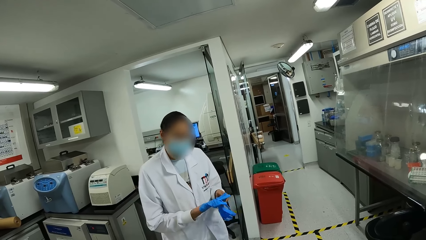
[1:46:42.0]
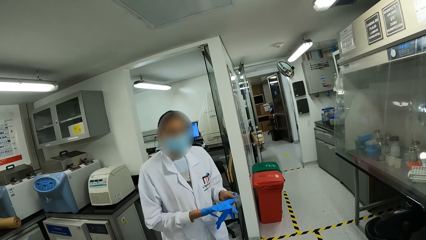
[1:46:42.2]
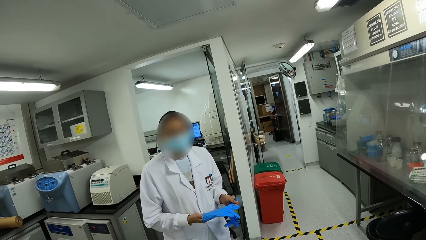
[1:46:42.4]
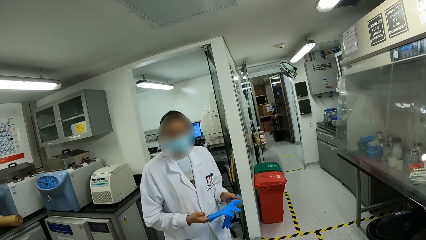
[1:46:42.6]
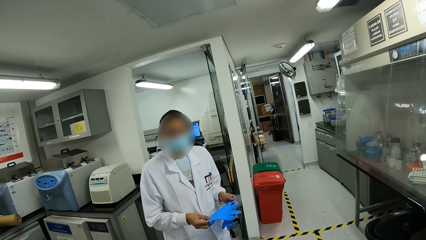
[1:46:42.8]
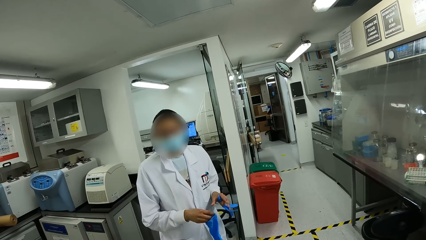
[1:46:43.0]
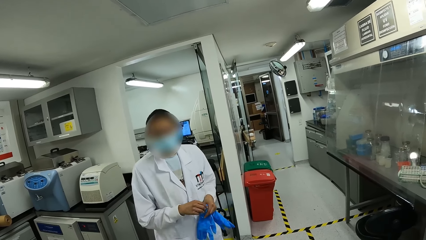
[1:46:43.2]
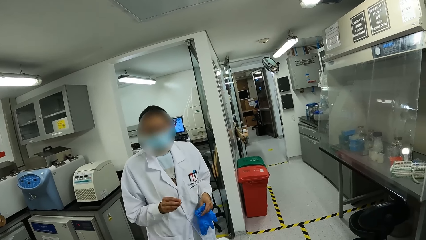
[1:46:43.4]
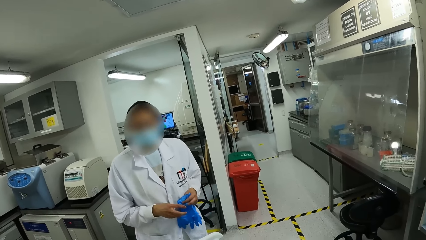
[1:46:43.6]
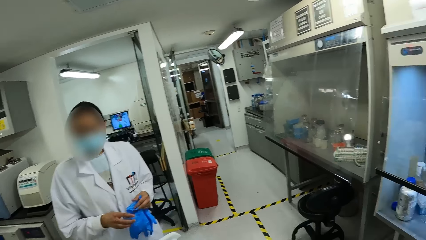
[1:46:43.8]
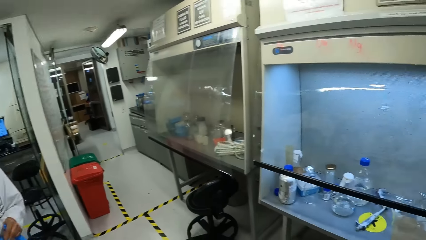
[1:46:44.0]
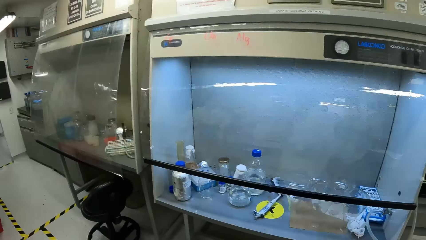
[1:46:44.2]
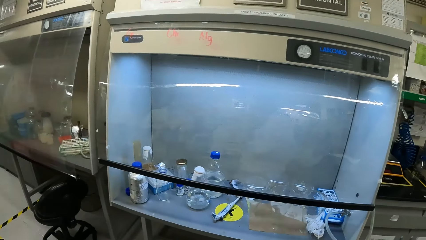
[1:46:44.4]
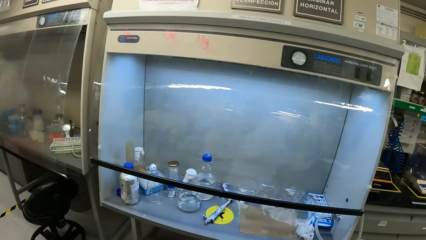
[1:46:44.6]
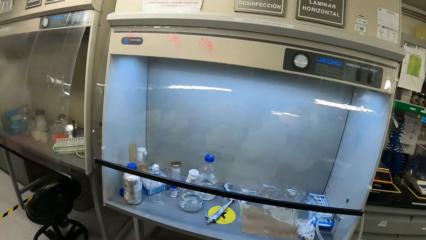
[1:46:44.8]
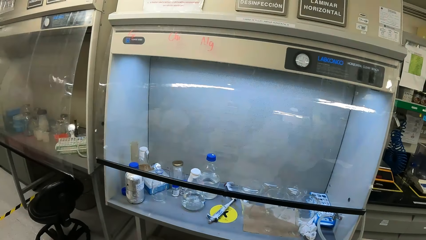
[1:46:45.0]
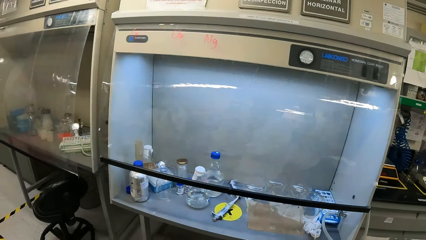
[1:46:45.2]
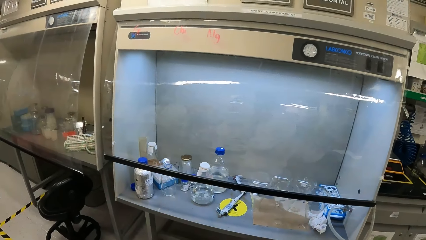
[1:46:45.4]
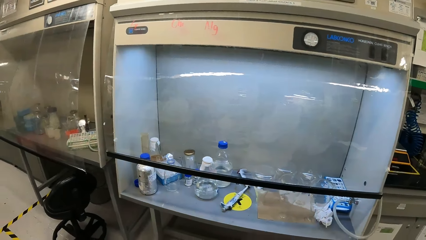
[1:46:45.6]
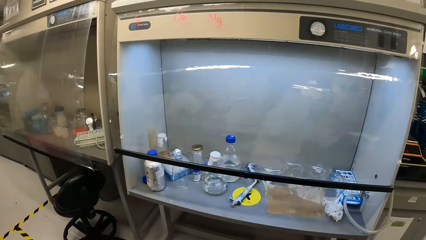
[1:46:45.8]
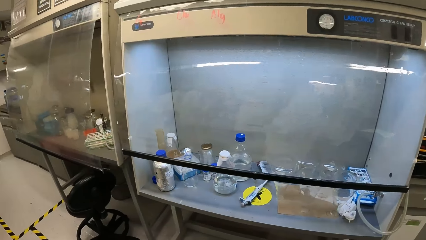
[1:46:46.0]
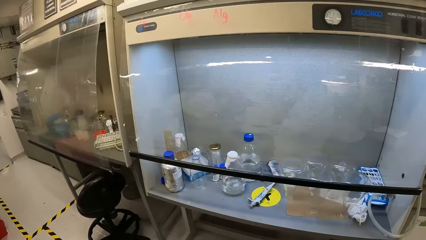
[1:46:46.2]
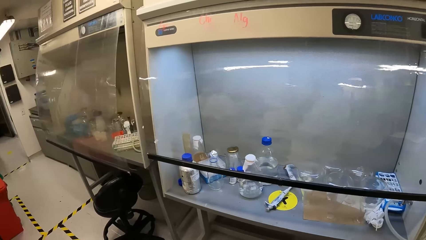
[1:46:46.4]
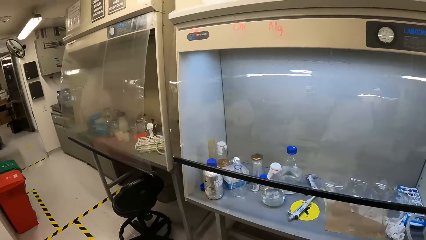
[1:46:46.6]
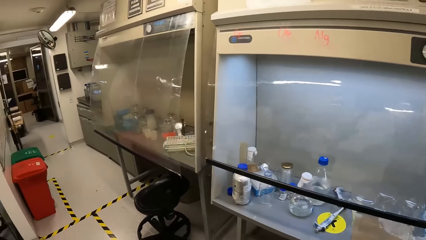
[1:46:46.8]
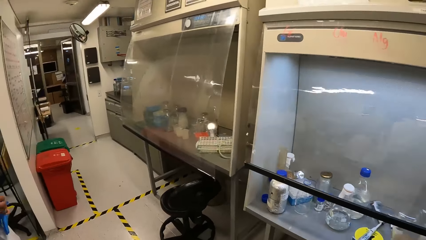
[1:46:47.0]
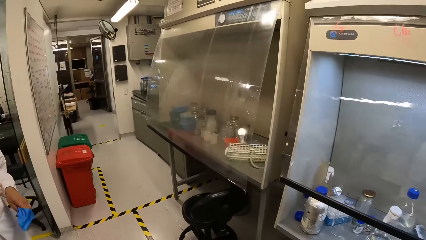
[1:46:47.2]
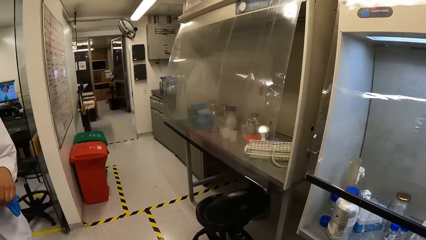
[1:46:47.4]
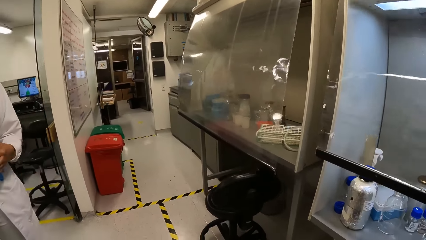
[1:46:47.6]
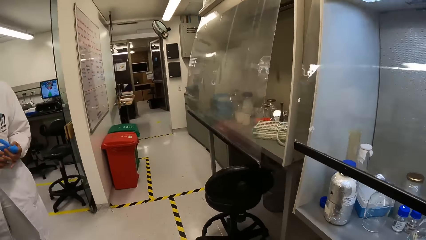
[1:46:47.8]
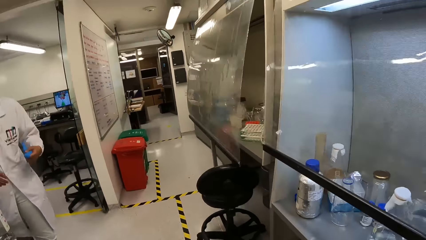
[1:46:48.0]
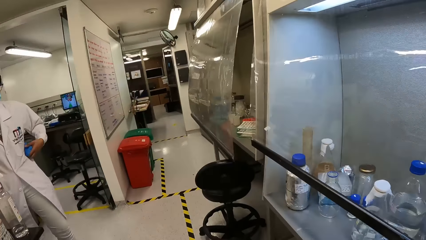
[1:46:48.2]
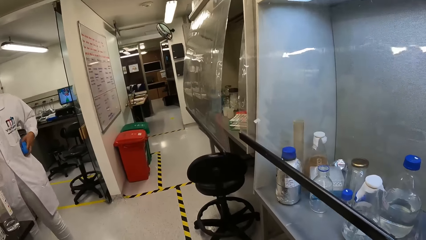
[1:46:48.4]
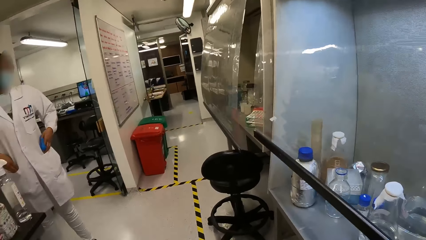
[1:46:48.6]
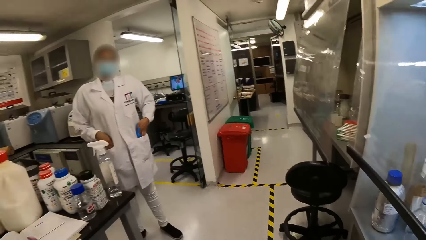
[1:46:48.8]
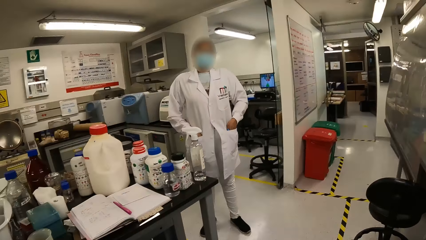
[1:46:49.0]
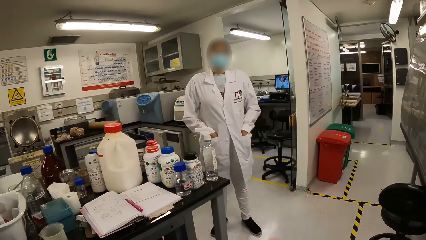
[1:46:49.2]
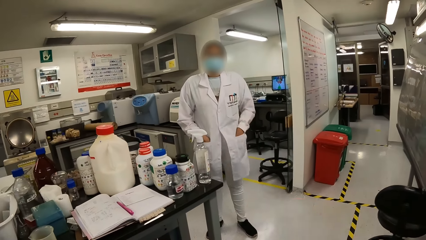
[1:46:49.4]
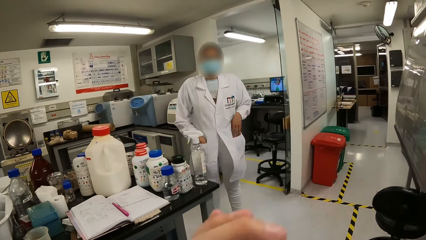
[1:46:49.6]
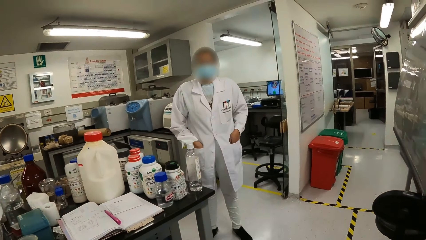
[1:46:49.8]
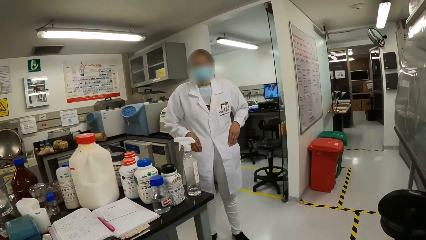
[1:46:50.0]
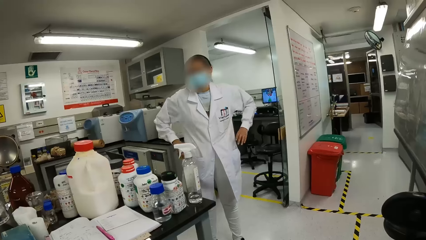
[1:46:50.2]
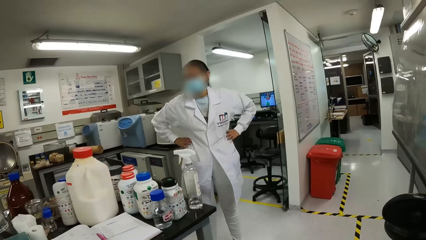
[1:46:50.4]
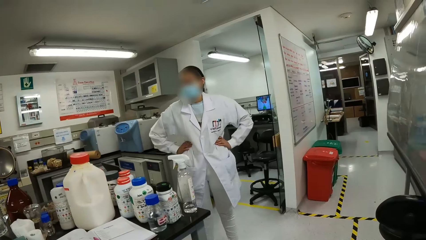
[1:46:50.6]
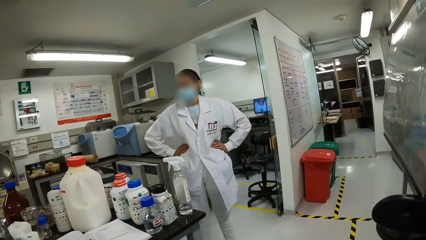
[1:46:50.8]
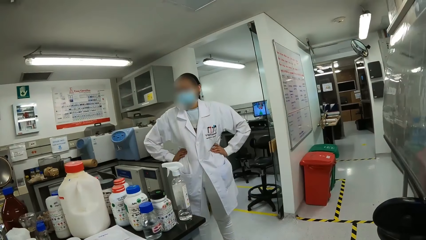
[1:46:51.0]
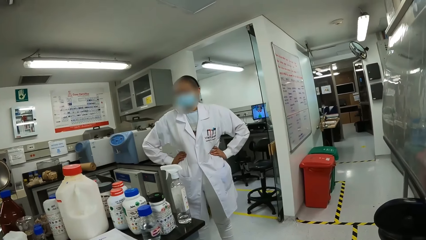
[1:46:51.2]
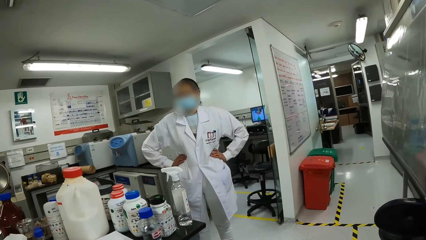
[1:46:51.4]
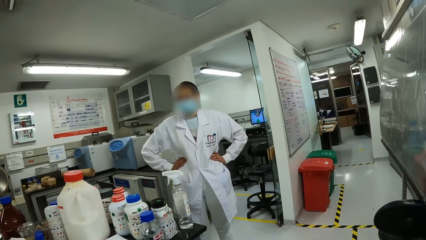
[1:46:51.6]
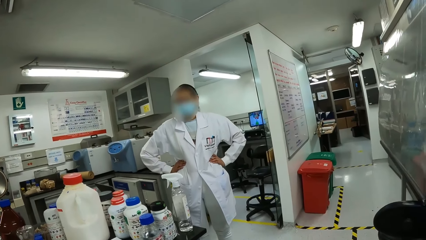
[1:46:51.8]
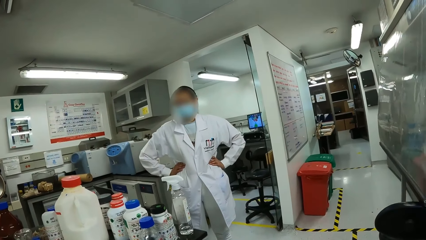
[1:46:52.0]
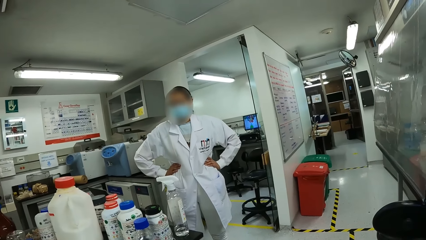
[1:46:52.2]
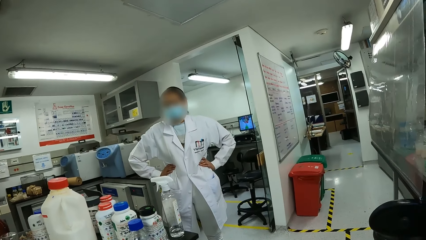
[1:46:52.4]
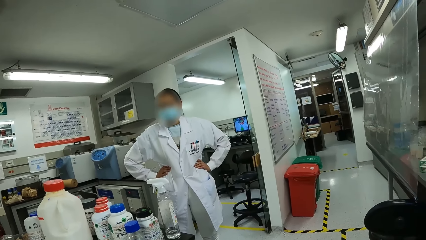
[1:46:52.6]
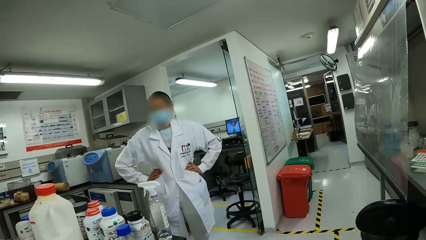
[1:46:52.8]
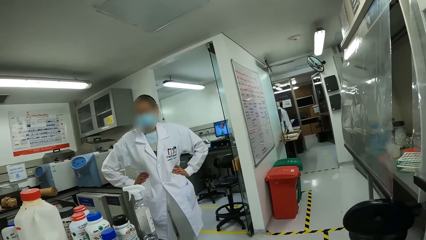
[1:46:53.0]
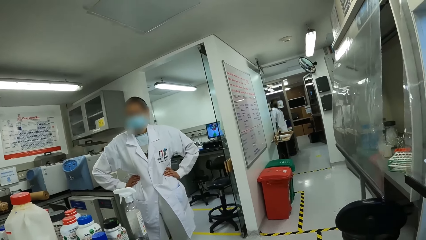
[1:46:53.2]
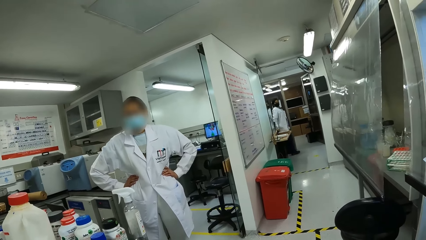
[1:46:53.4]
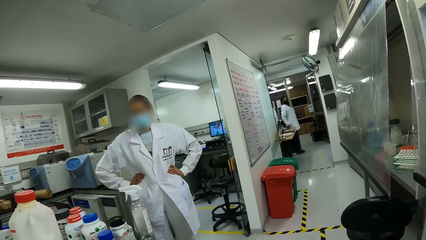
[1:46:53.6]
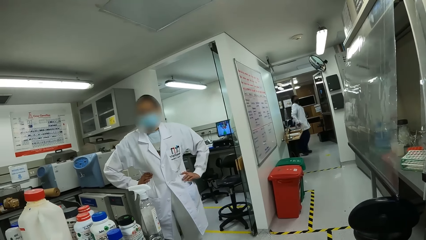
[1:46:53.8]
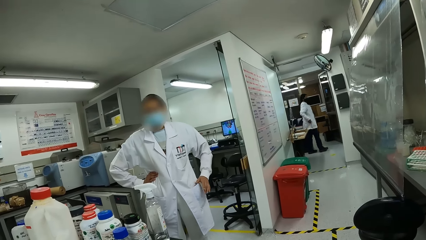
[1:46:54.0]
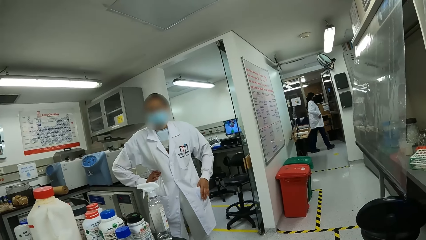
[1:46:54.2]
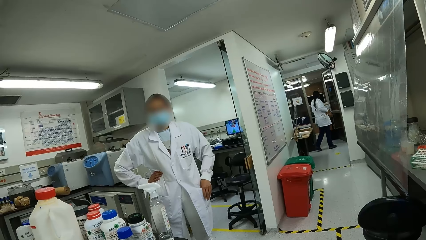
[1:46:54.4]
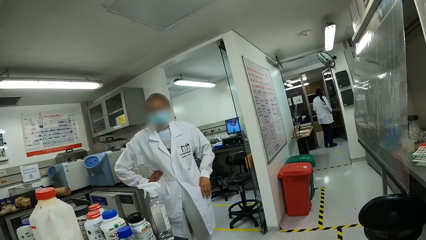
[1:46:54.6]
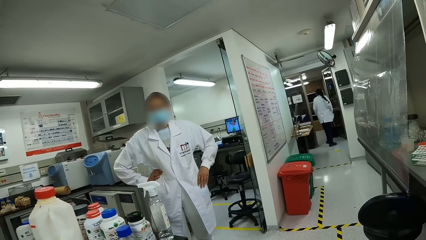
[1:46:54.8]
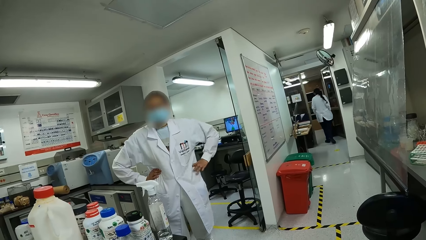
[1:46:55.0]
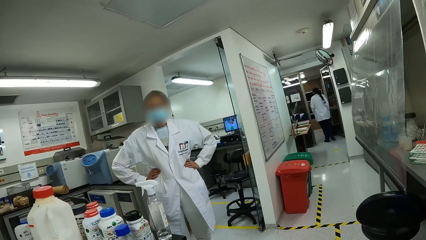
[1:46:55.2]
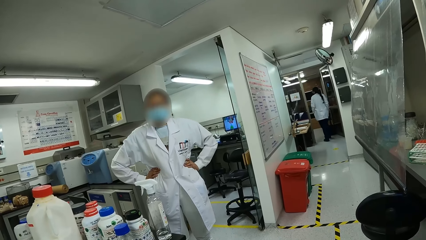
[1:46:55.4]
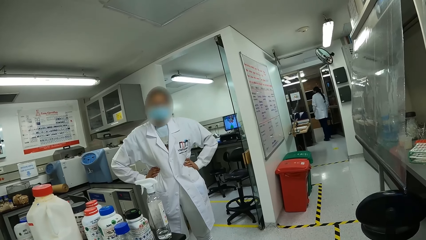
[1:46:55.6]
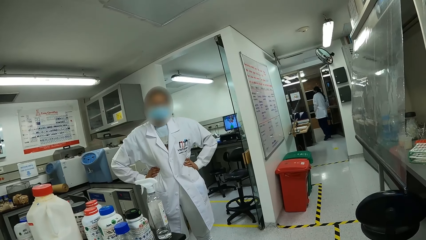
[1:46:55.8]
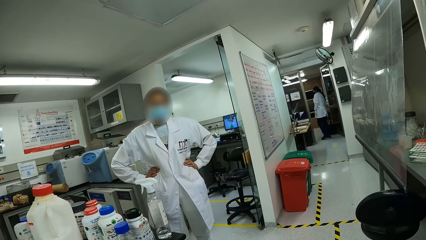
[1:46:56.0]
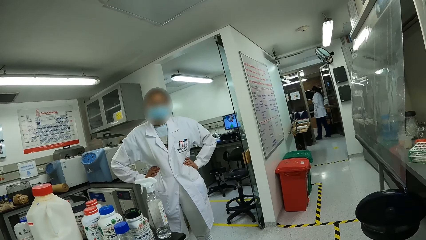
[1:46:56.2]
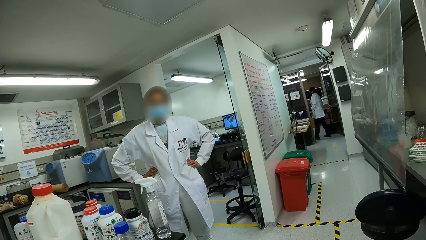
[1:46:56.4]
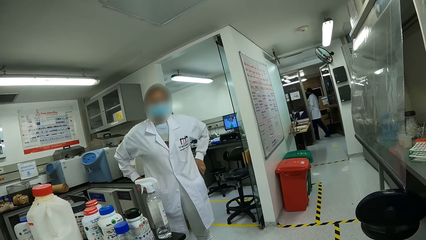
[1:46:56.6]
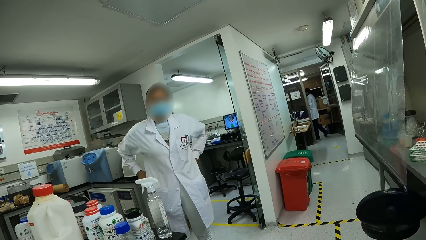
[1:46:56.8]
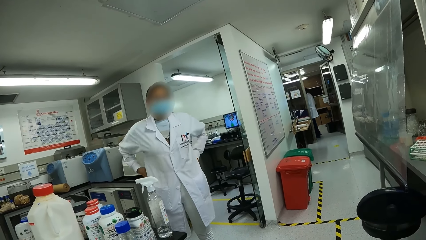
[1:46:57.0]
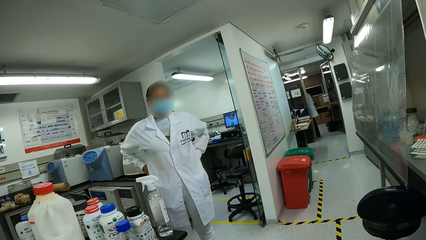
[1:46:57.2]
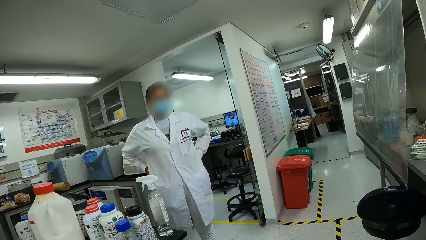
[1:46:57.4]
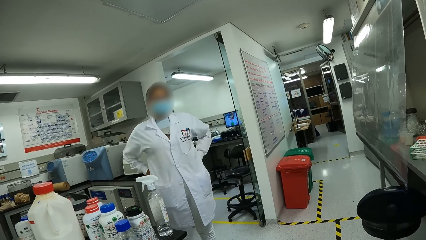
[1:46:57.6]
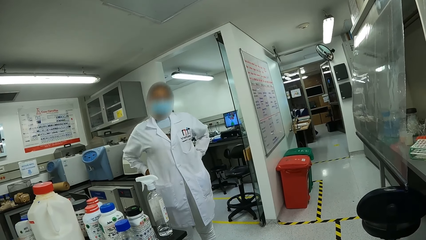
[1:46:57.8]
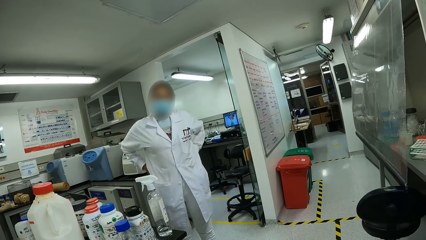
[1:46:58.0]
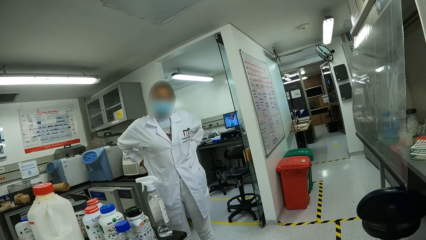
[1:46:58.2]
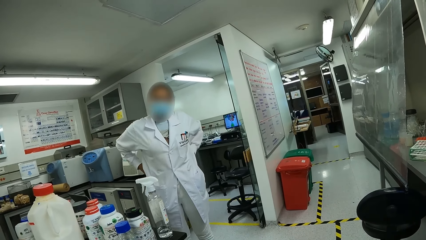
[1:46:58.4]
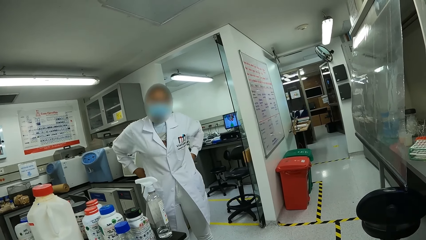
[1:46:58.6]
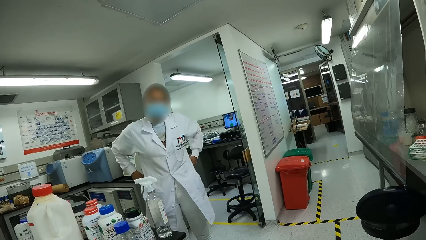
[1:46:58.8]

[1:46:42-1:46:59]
A person removes a glove. The camera wearer stares around. The person puts gloves in the pocket. The camera wearer interacts with a lady. The person holds the waist with both hands. Another person walks in a room.
